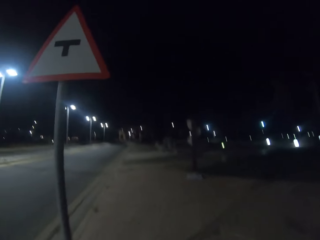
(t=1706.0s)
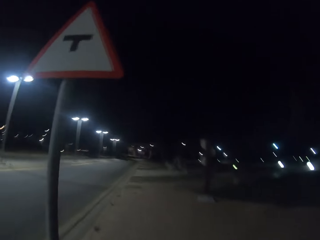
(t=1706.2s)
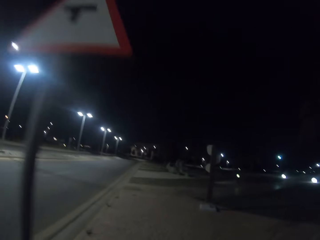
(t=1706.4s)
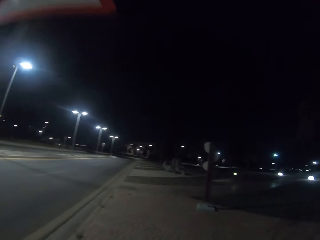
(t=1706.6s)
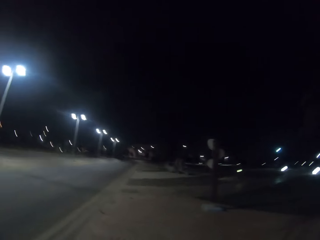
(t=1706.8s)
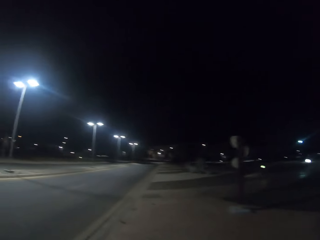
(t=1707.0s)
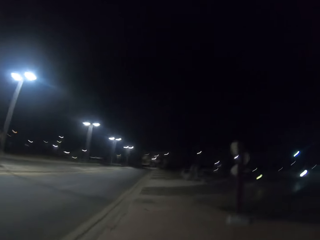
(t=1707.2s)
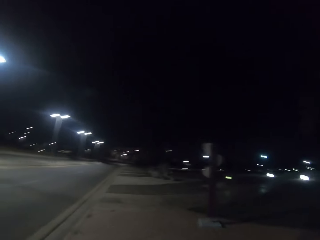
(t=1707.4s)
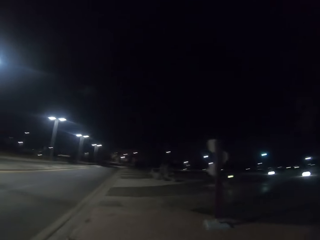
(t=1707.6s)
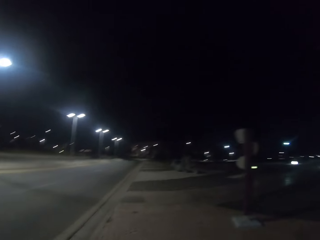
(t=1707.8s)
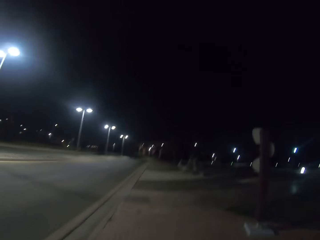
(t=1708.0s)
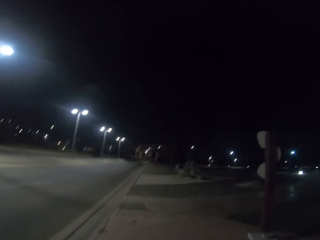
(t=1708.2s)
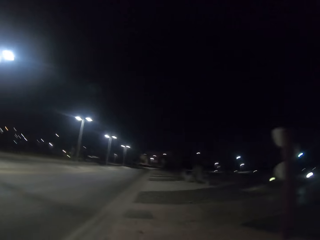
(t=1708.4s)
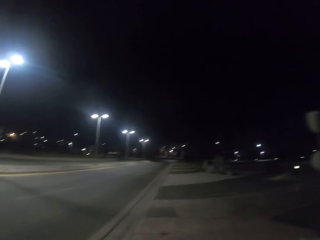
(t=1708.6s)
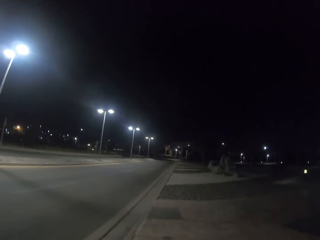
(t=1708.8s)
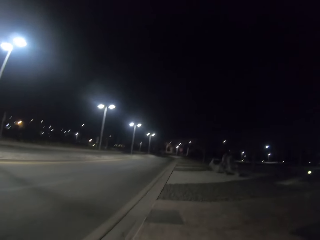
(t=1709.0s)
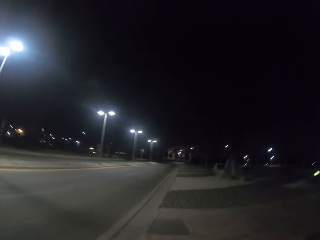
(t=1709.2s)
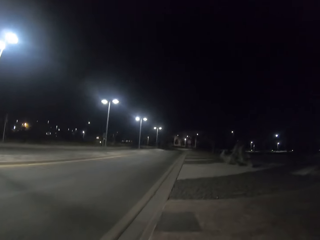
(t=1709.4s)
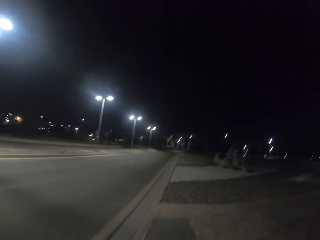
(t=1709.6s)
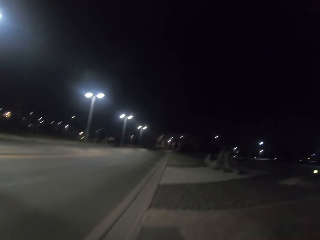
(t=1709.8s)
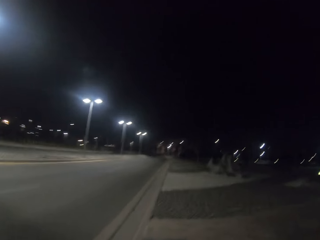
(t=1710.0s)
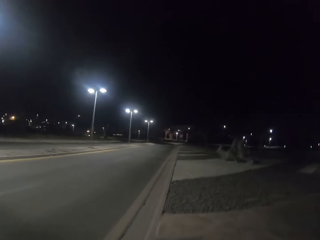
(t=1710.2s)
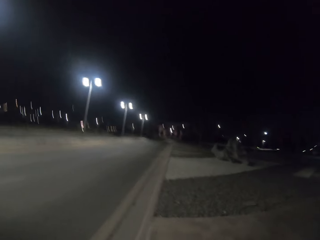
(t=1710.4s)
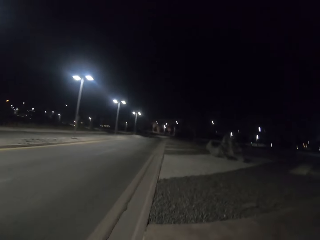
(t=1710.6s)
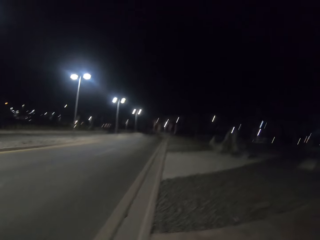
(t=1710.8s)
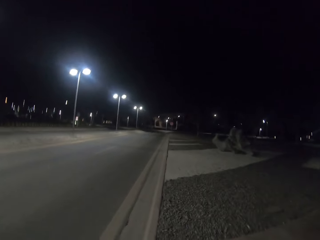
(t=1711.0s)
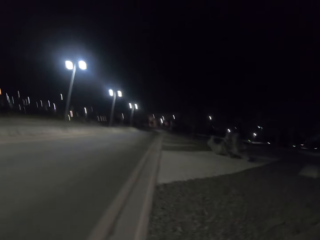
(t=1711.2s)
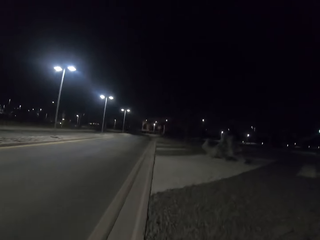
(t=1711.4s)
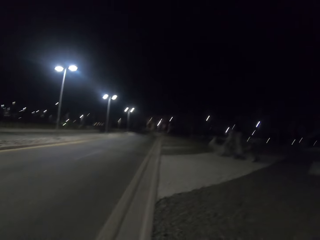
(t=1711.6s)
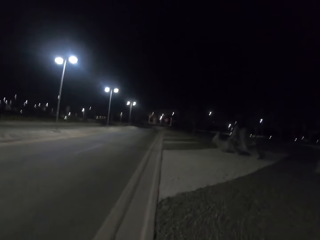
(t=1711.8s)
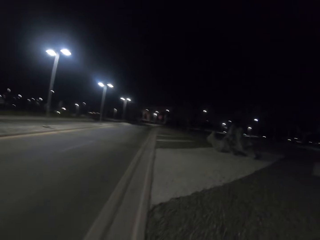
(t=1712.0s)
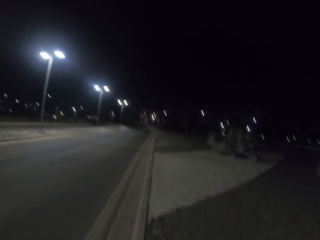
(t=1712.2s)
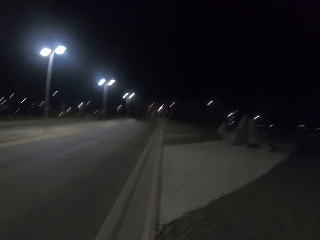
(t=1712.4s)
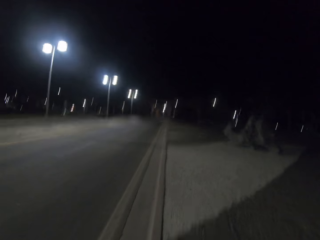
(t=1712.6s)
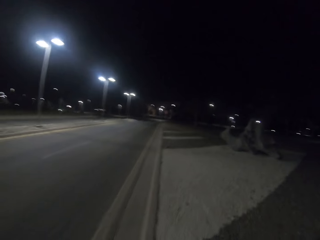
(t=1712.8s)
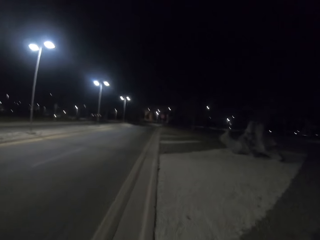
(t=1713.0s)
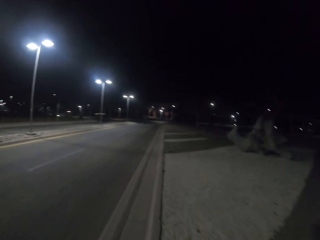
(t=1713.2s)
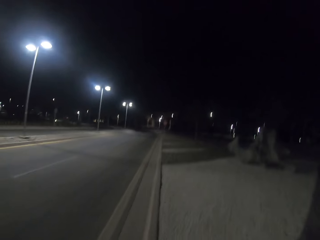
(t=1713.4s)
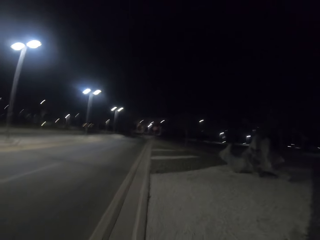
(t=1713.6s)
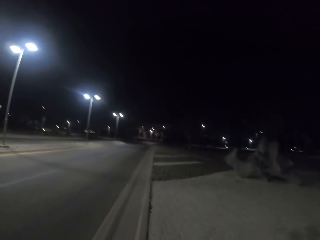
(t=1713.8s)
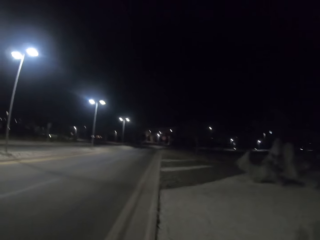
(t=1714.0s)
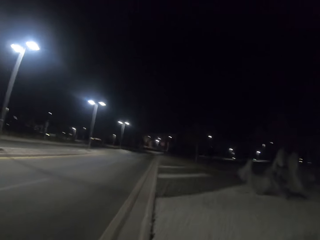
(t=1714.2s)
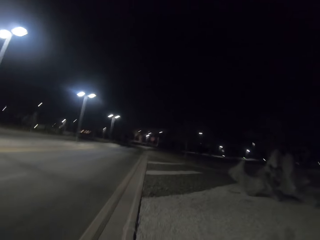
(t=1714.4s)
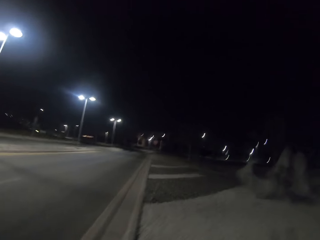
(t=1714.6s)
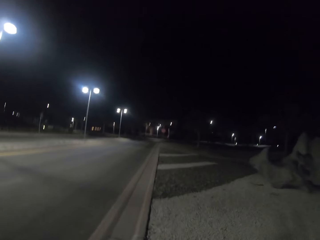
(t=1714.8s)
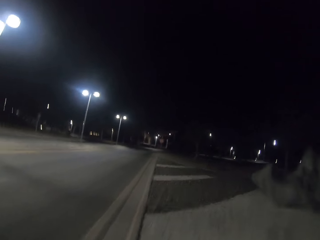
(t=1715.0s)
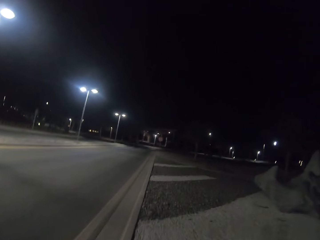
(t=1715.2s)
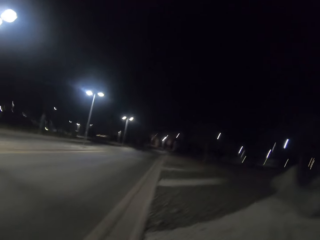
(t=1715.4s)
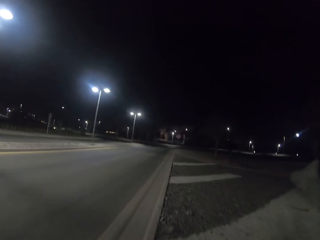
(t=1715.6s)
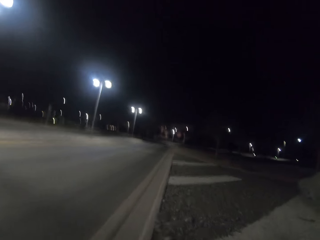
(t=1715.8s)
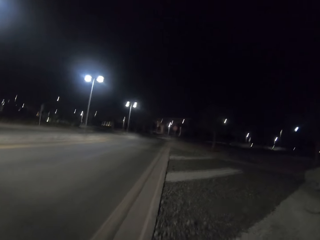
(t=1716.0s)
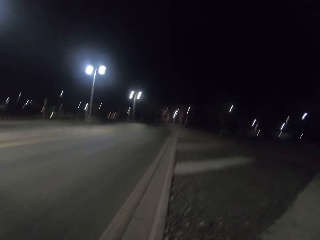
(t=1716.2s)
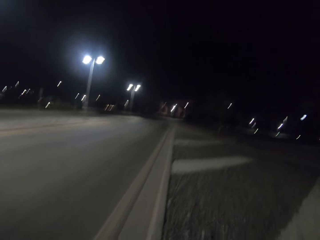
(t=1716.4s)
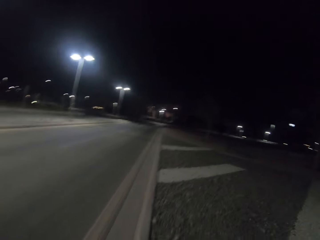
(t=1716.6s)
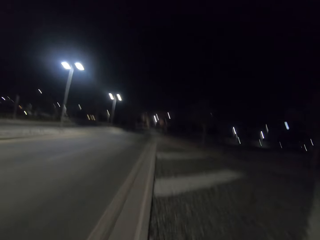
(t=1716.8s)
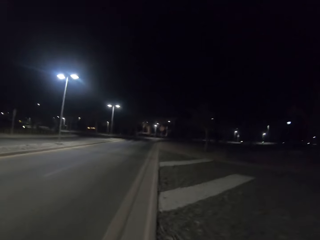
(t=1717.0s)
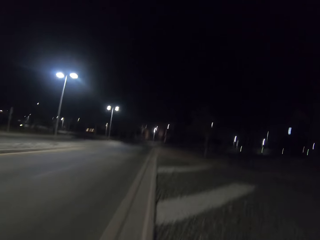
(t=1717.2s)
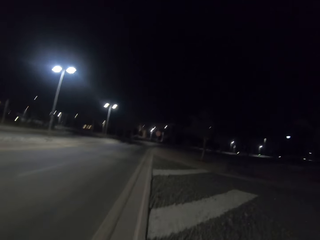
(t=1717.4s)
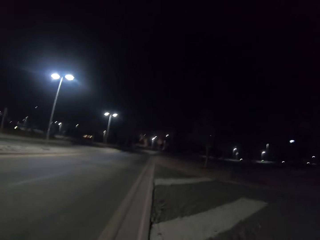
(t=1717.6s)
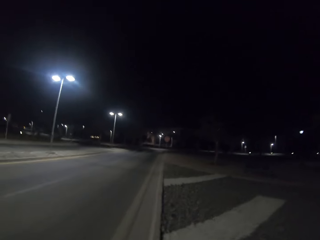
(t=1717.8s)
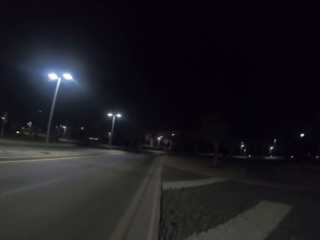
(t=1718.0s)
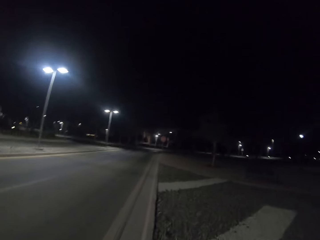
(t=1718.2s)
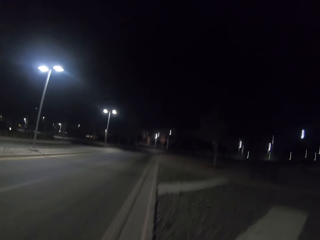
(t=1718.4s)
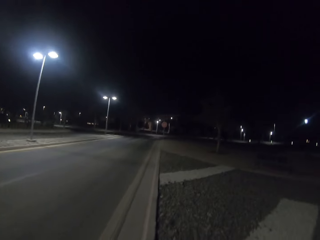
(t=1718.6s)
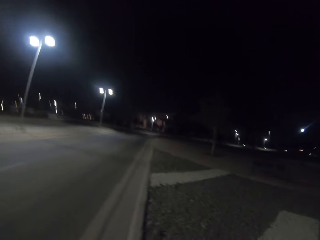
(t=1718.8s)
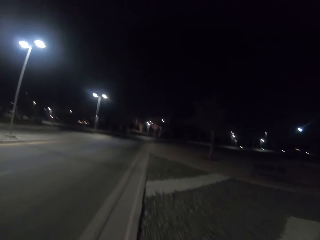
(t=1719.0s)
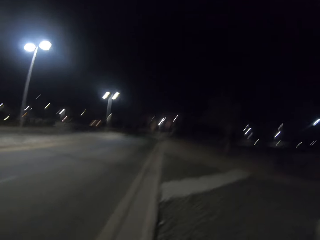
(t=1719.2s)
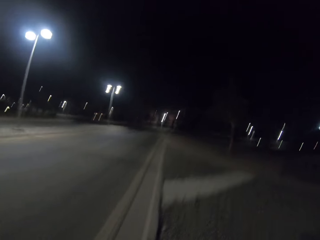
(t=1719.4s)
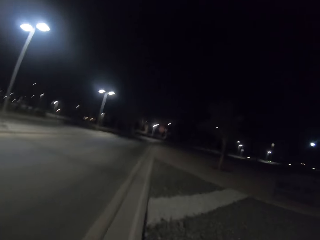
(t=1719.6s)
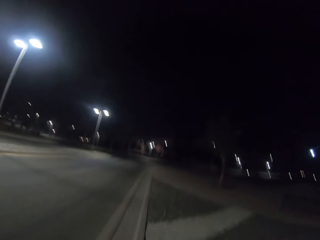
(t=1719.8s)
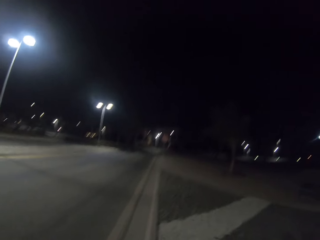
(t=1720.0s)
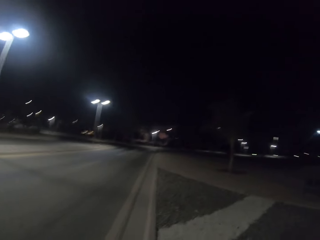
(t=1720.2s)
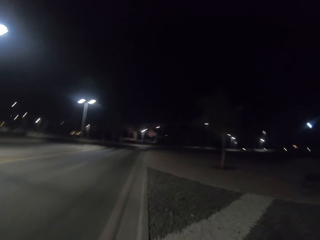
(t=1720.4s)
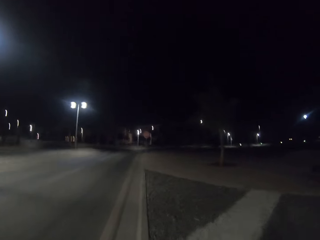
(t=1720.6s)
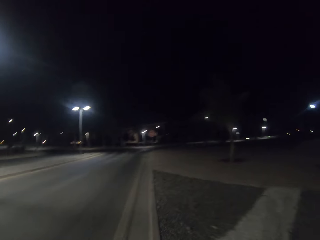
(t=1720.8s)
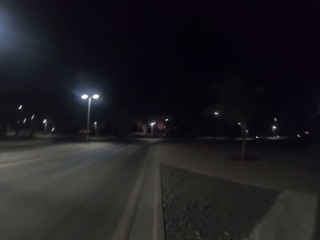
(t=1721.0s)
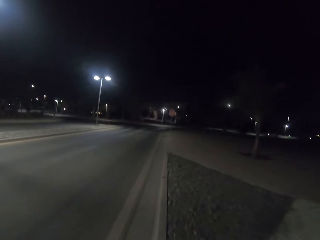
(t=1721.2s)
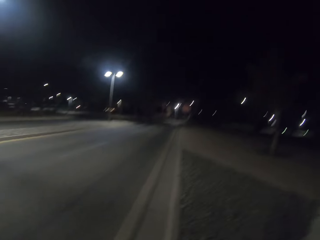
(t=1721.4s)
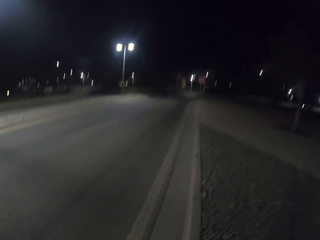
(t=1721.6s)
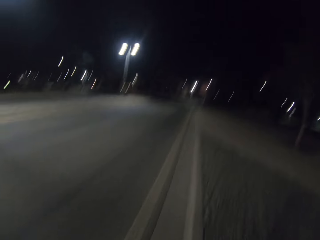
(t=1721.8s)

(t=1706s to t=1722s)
The camera wearer jogs in the street.

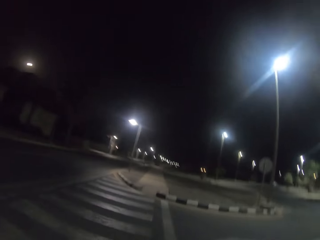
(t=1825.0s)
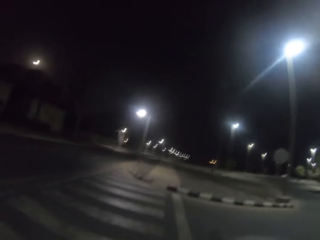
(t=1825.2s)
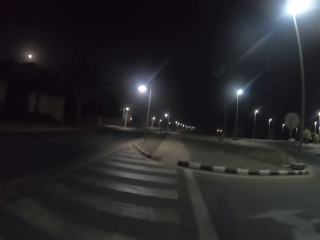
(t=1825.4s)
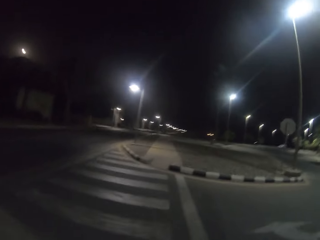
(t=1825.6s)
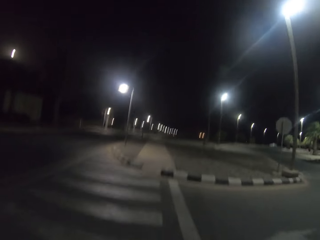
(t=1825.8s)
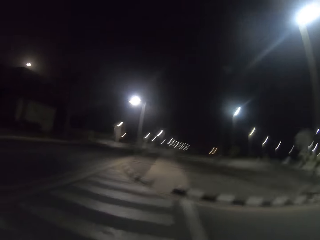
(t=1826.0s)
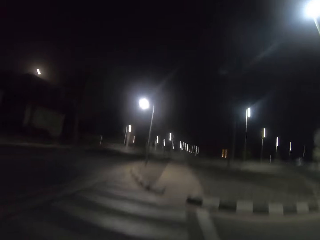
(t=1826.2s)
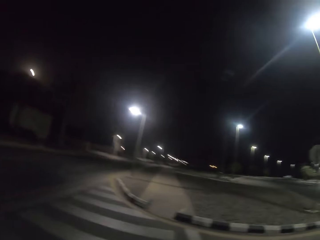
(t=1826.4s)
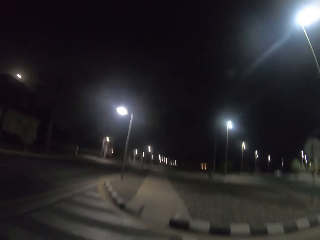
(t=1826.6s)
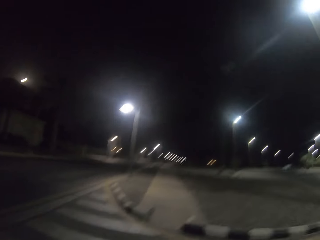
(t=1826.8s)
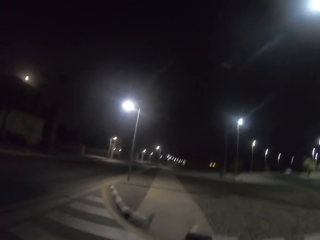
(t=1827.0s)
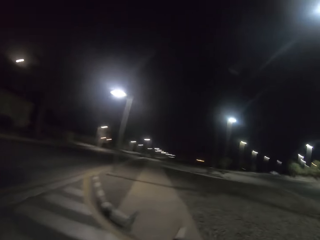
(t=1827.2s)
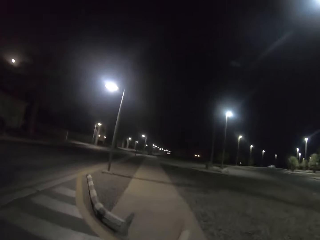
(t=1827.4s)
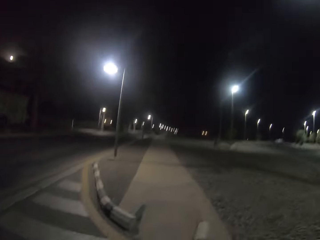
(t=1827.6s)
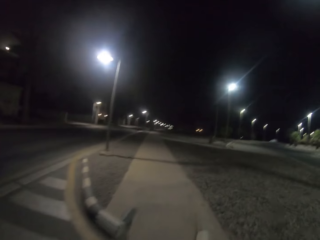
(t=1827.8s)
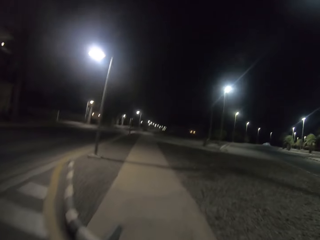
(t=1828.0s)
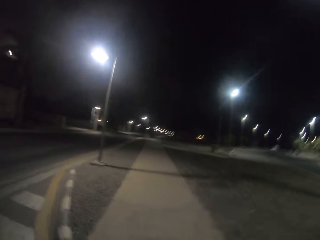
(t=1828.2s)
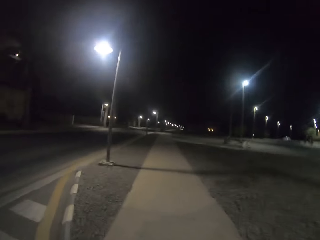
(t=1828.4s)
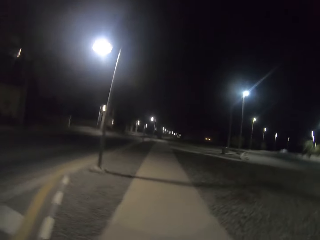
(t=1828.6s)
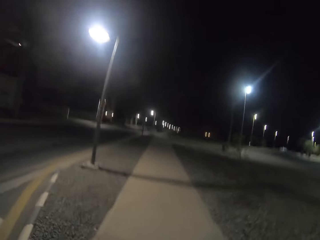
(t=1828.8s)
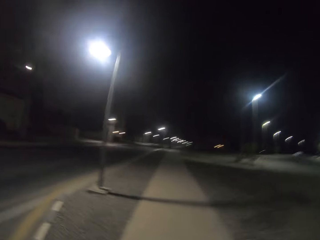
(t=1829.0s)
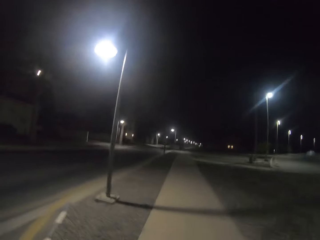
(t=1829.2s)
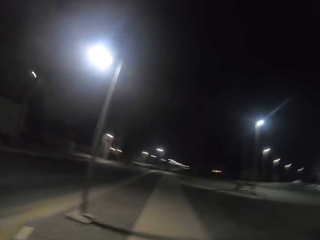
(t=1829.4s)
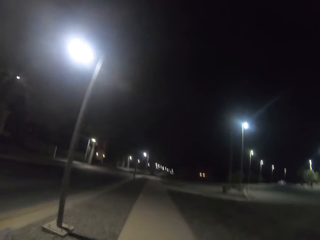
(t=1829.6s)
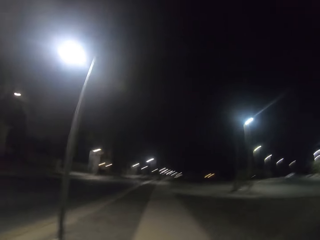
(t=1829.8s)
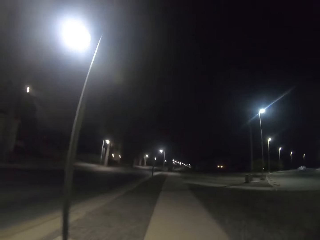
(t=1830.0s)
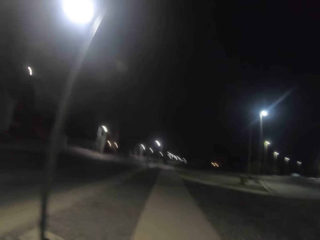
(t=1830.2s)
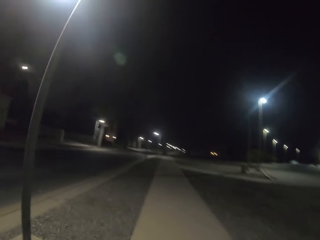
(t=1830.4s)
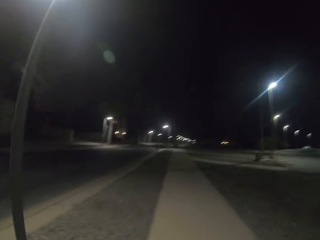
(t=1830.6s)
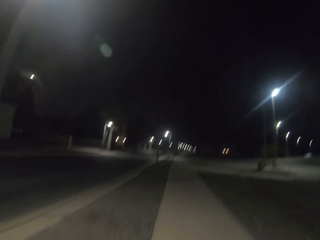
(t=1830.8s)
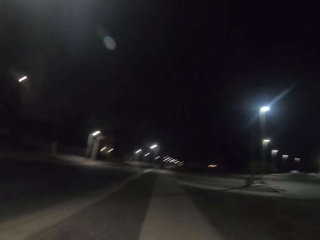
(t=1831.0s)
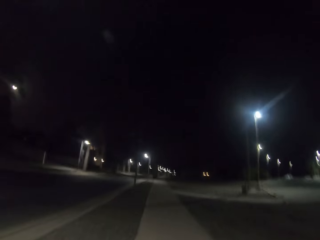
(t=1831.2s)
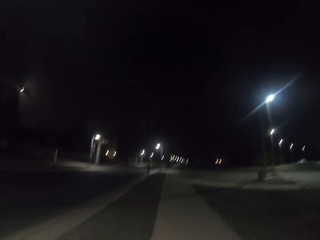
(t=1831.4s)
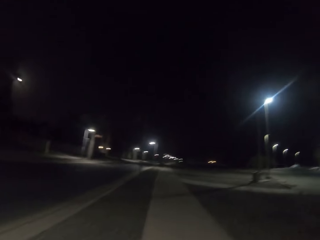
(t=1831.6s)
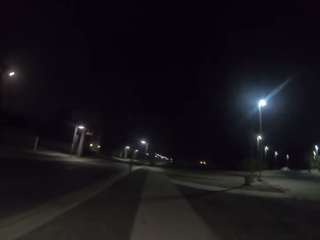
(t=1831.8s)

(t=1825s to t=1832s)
The camera wearer runs along the pavement.
